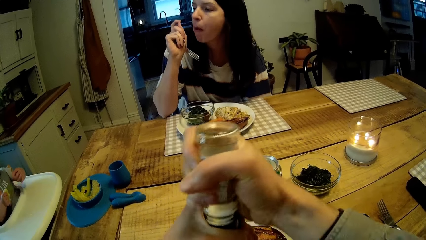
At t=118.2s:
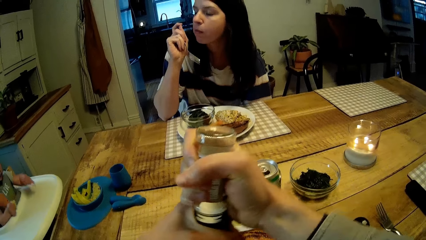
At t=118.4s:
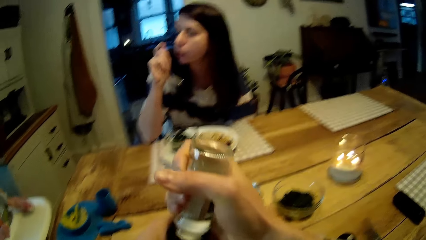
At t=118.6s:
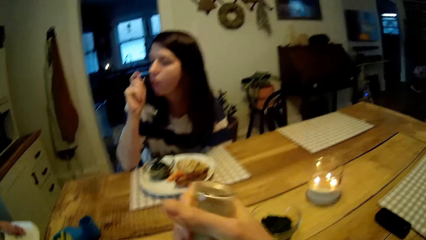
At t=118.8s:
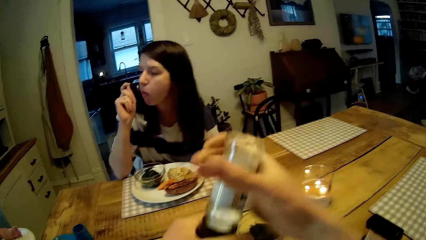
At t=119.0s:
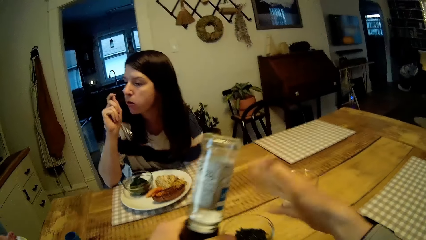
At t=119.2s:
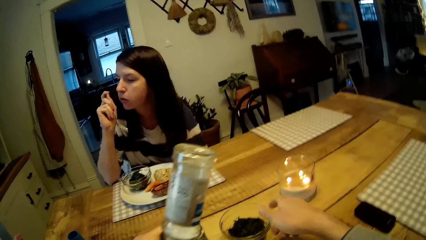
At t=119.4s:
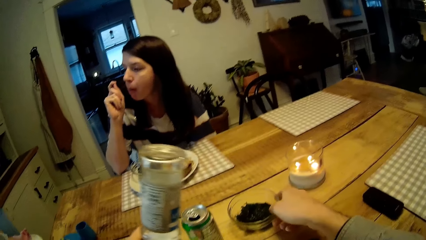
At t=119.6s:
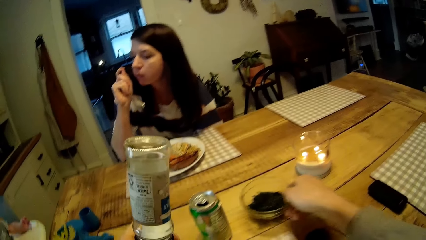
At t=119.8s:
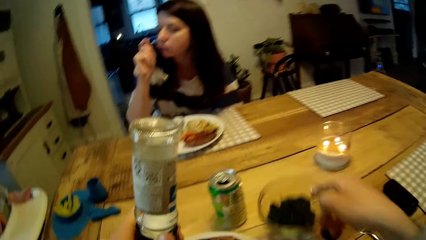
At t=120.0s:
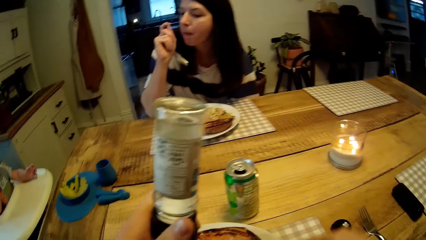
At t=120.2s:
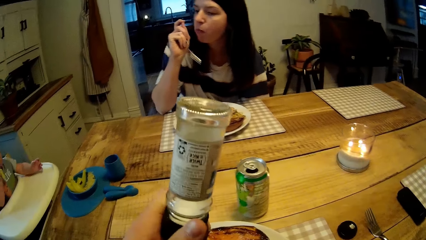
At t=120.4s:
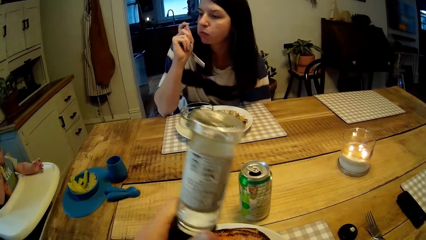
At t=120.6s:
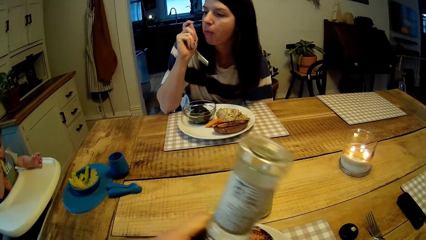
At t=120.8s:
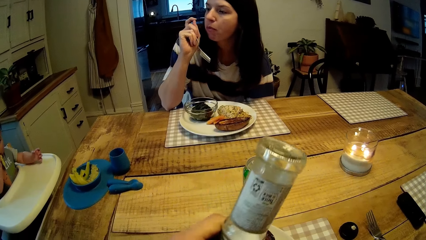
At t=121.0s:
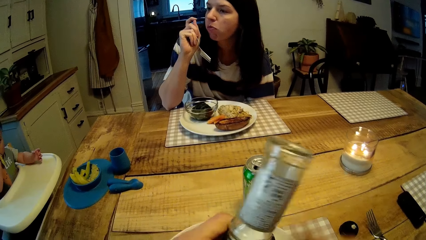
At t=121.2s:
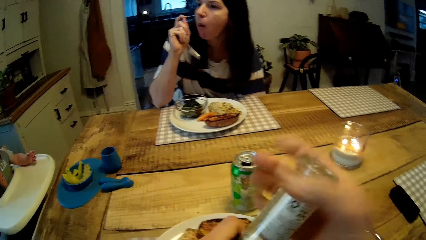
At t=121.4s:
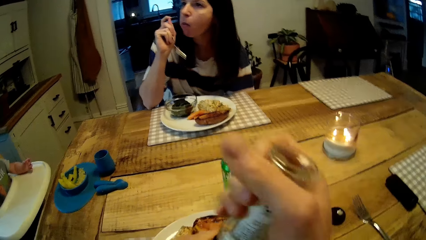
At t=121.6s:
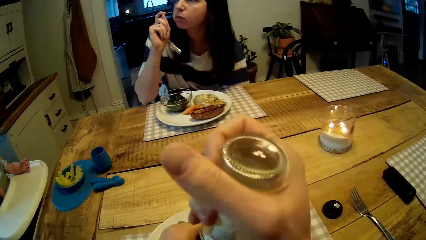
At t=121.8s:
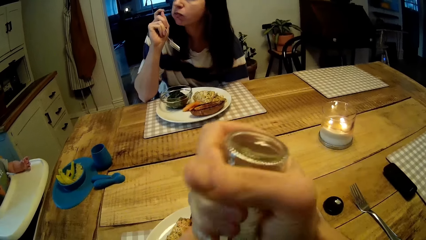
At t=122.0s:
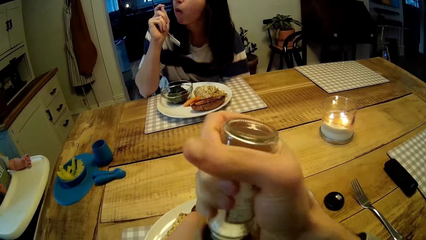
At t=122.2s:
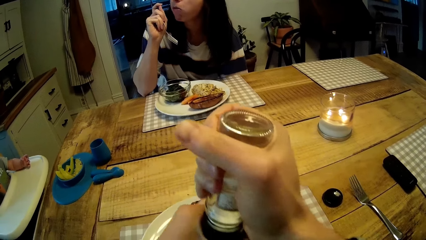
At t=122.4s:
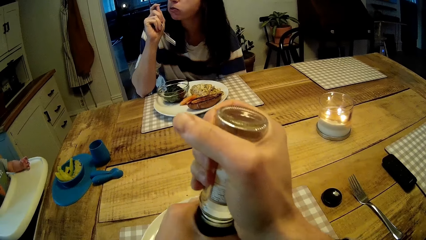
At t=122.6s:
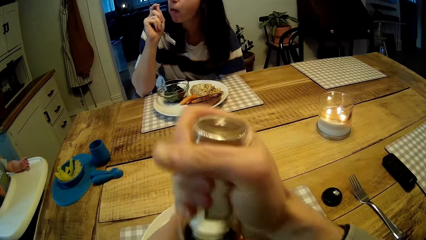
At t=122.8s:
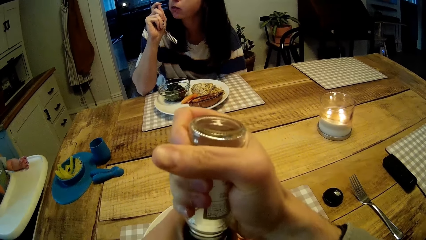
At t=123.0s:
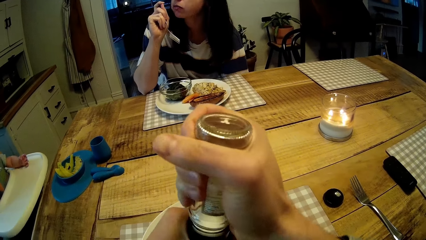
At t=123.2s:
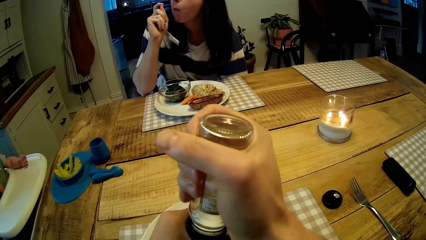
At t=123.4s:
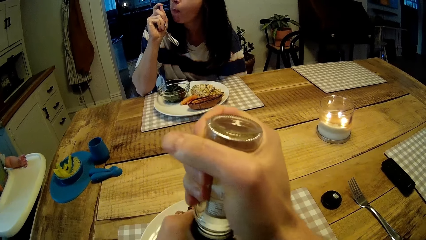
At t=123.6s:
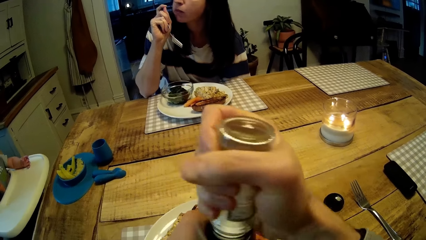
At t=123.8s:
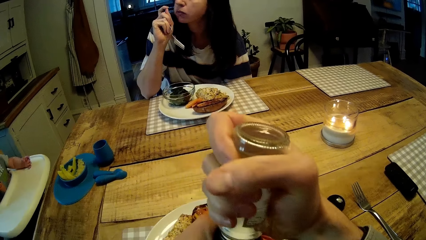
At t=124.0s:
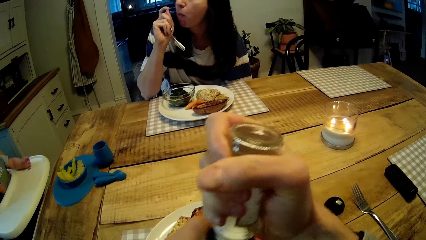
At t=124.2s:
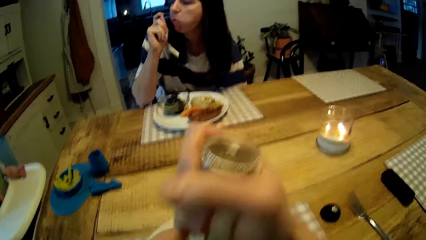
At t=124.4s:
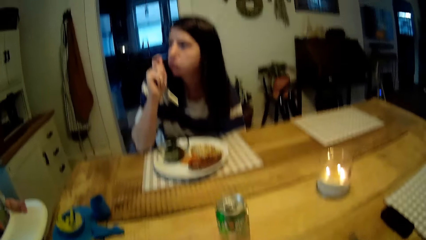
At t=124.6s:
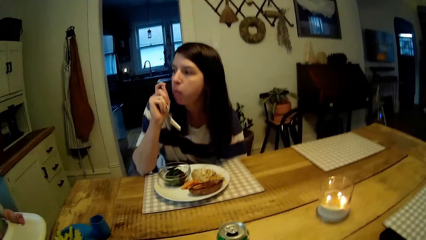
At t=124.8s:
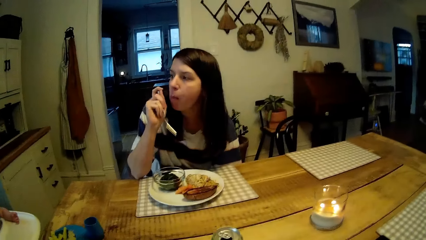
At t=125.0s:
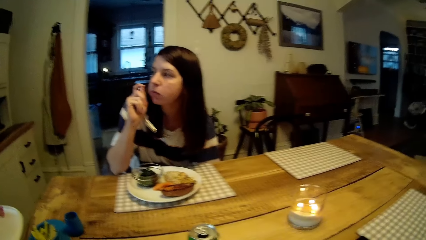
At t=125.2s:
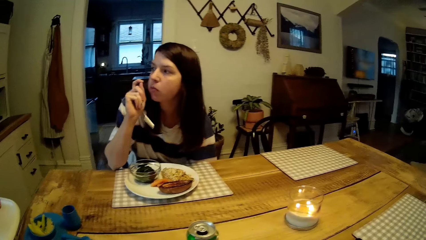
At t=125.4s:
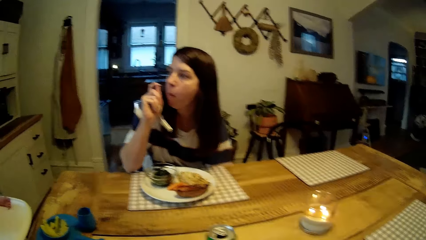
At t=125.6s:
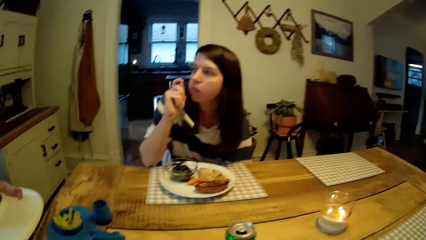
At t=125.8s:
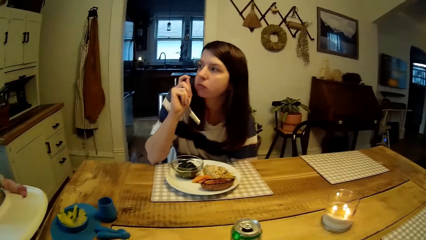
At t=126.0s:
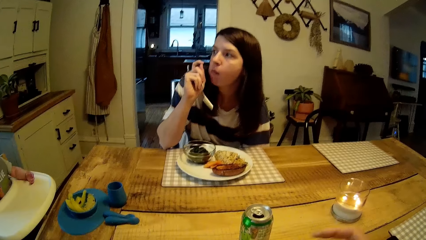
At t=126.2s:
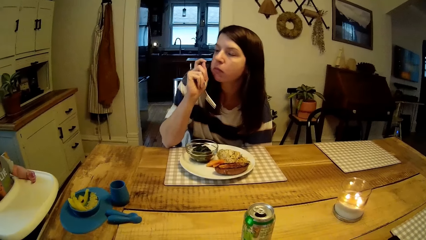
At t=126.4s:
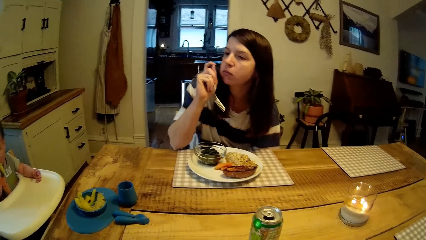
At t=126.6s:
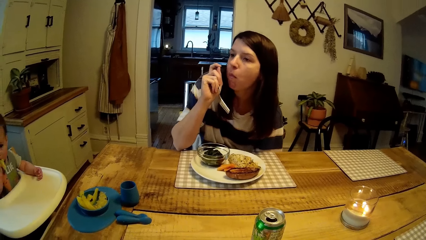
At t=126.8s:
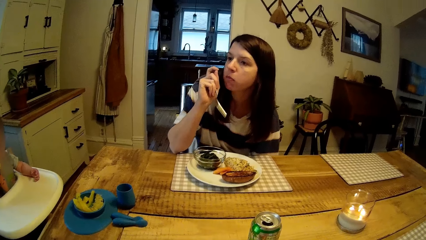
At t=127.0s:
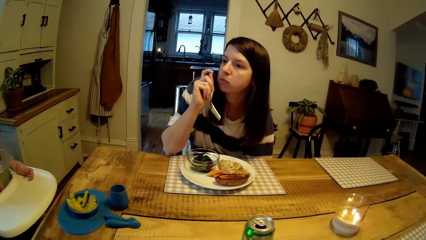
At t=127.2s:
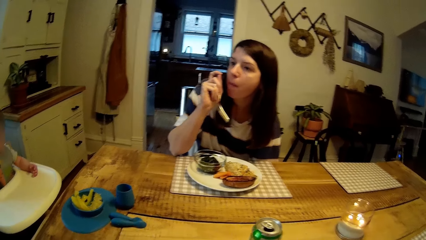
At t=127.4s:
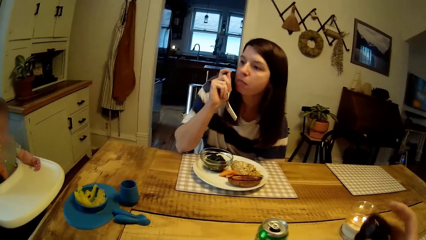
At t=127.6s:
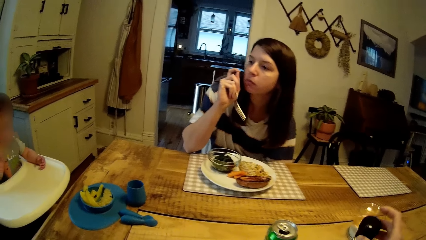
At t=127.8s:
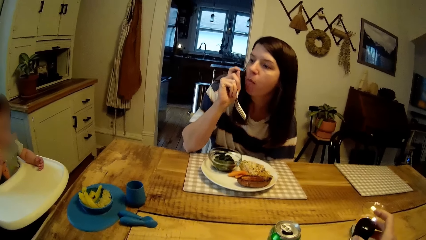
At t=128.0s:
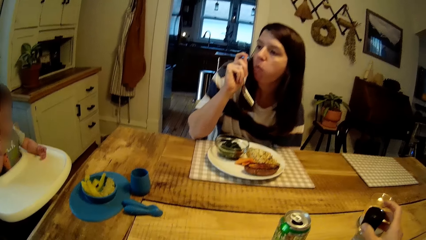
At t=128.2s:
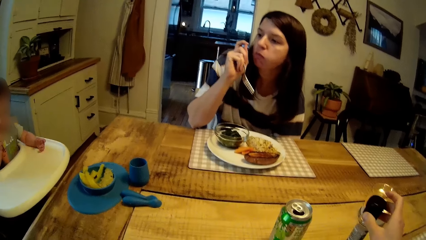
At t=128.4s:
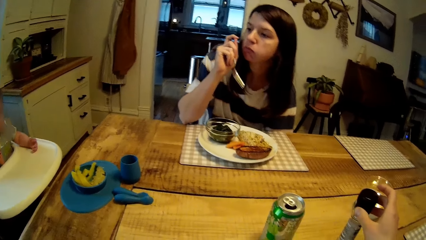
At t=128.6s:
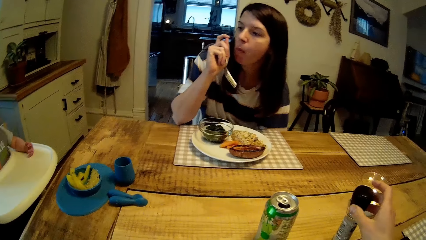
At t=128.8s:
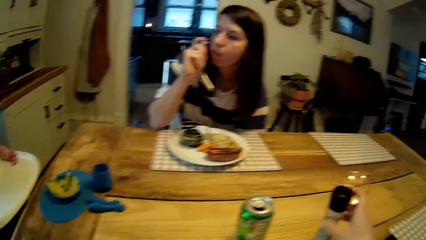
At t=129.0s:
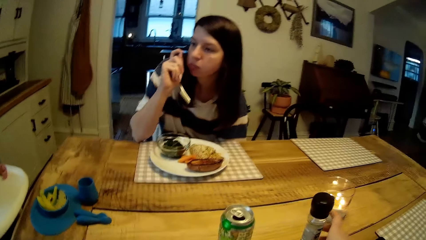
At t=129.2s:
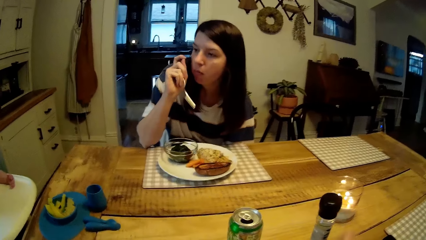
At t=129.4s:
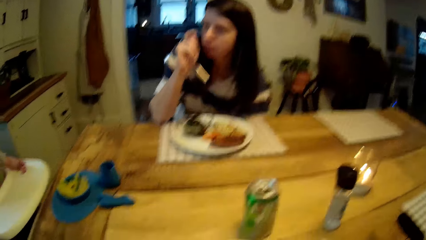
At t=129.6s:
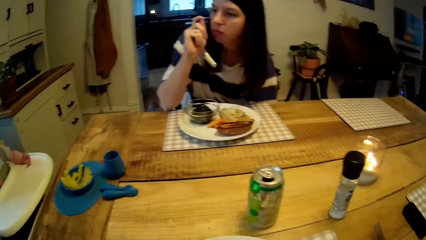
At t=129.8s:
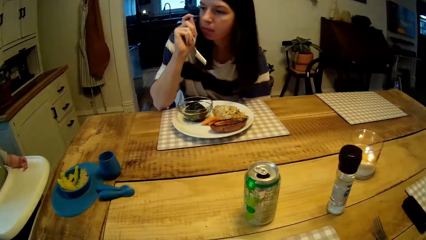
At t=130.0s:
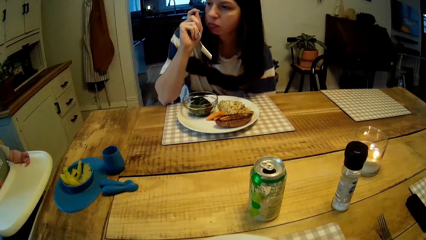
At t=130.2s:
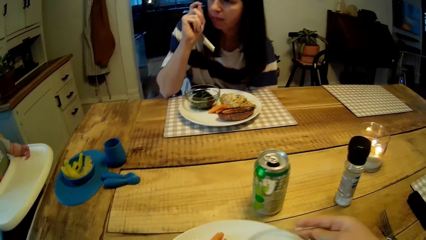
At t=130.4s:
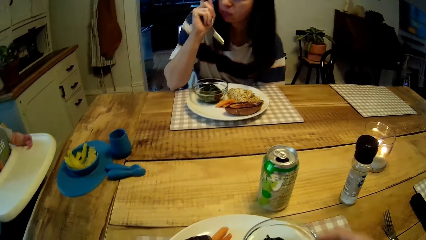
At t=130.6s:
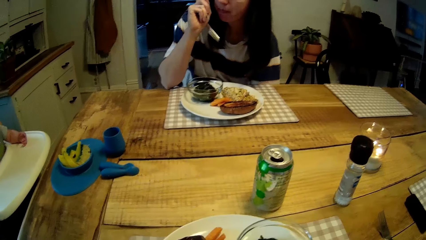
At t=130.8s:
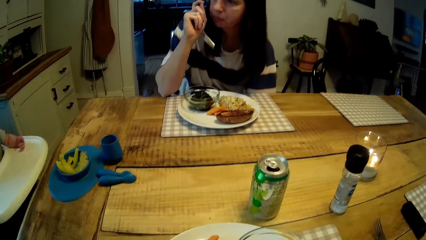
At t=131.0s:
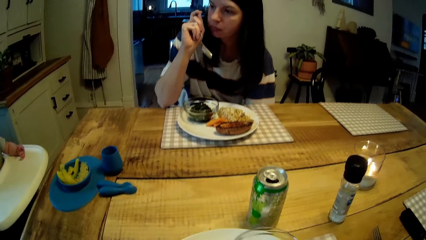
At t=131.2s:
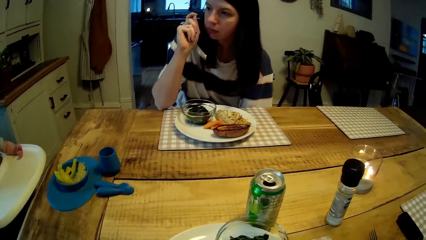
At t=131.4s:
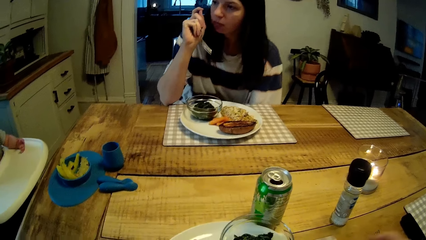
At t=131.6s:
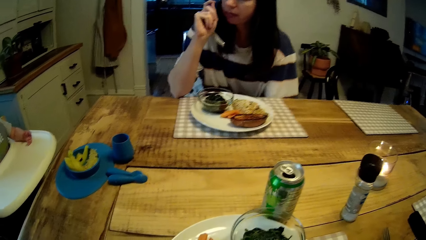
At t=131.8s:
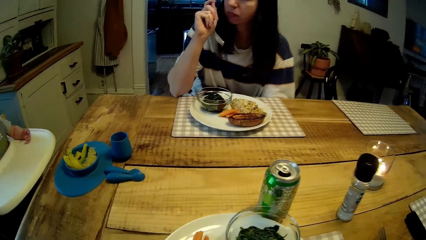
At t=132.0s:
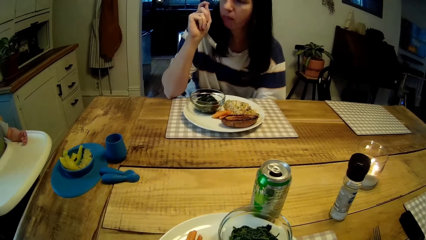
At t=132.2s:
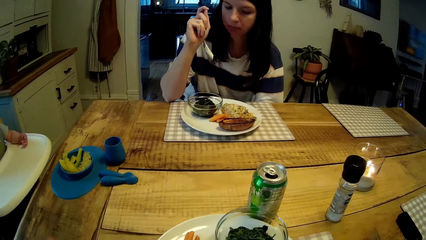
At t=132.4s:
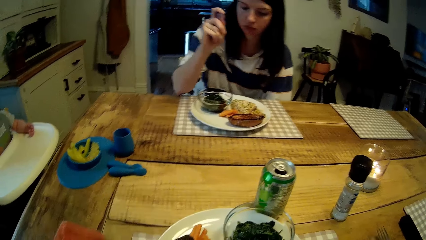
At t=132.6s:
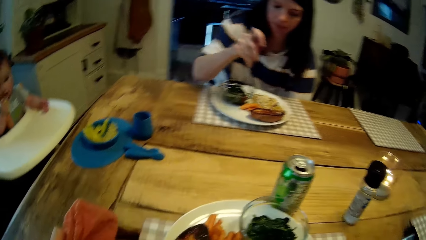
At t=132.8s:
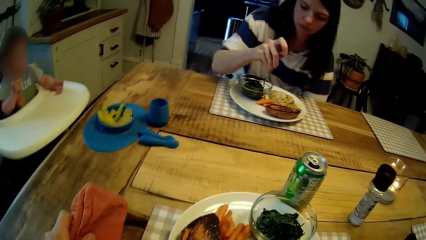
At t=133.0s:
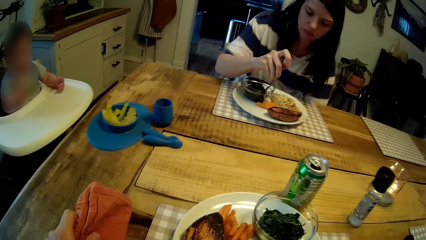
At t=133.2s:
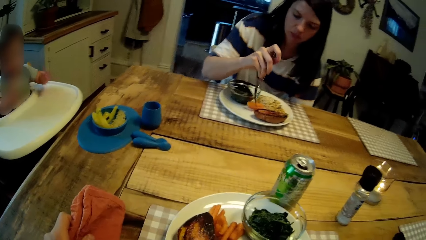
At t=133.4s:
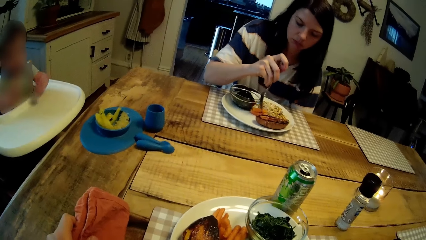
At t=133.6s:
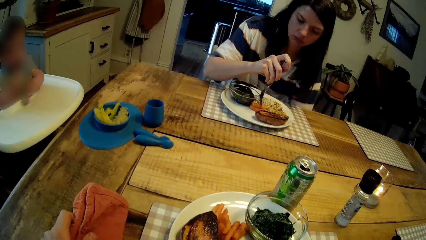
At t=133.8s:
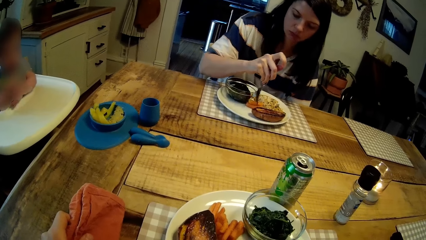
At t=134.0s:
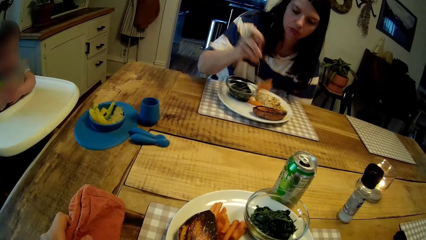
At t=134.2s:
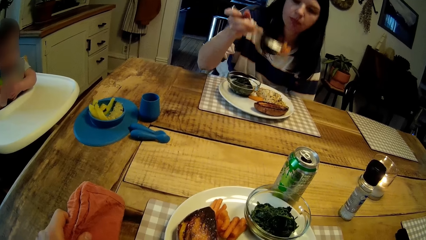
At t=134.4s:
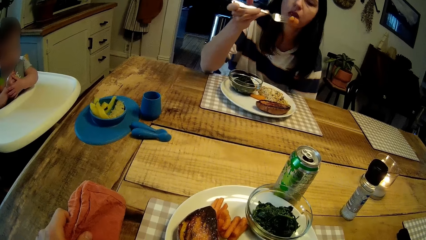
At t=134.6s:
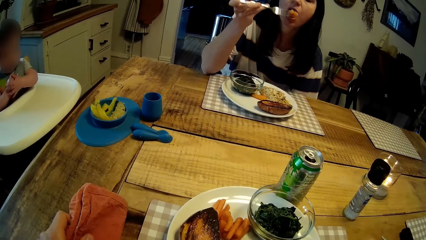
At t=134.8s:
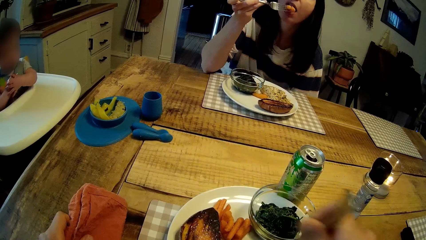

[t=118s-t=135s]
The camera wearer picks up a black sesame paste on the dining table with his right hand. He rotates the salt sprinkler with both hands. He opens a bottle. He stares at a lady. He drops the salt sprinkler on the dining table with his right hand. He adjusts his plate with his right hand. The lady picks up two carrots from her plate of food with a fork in her right hand.
